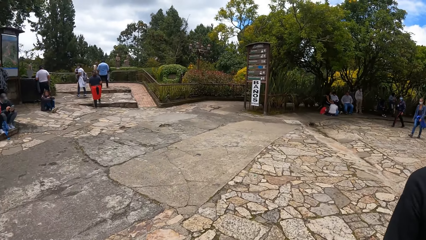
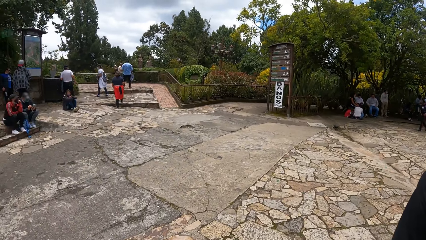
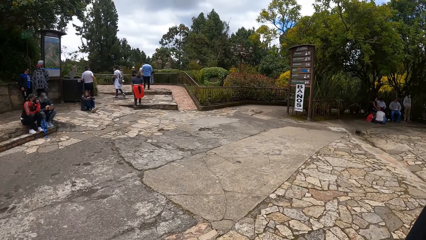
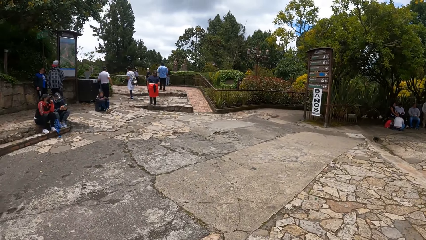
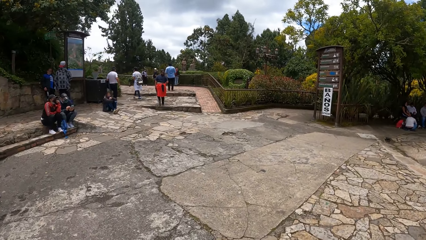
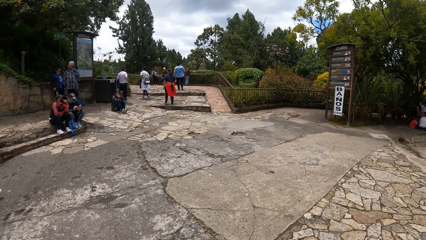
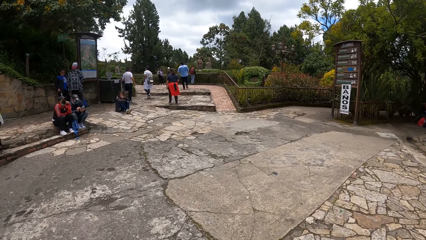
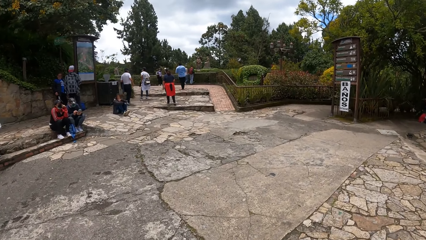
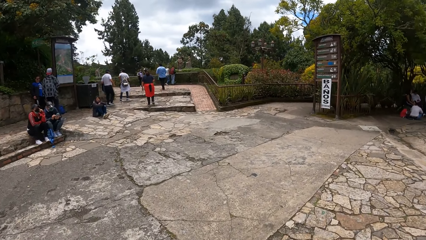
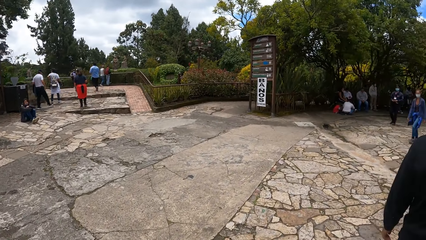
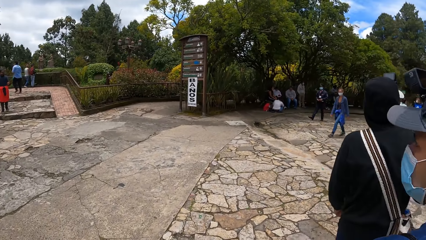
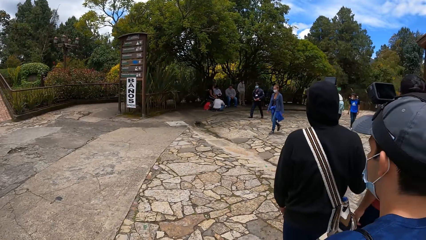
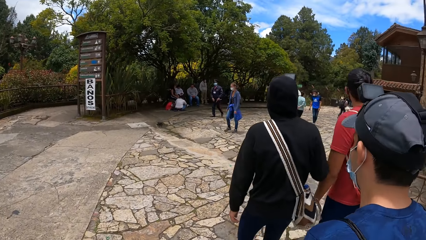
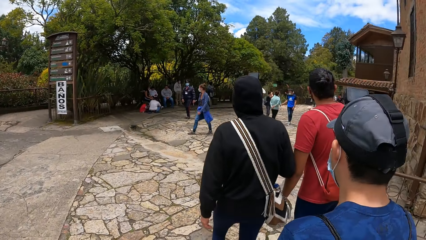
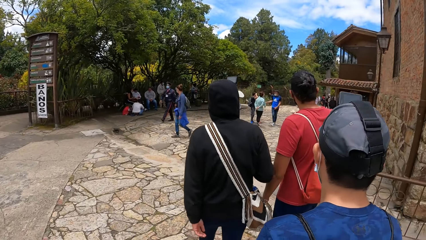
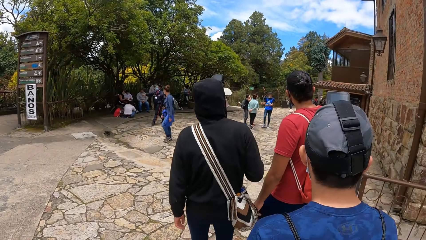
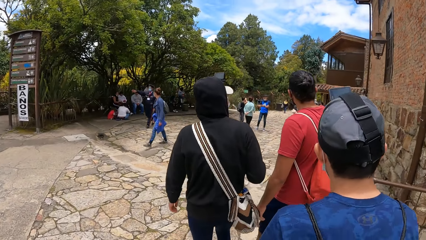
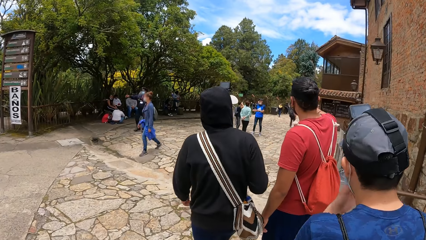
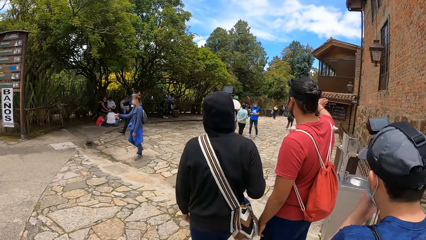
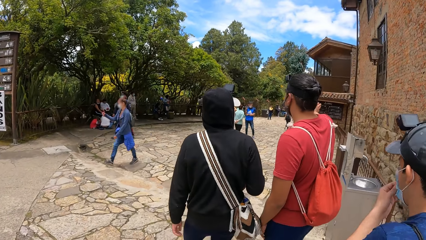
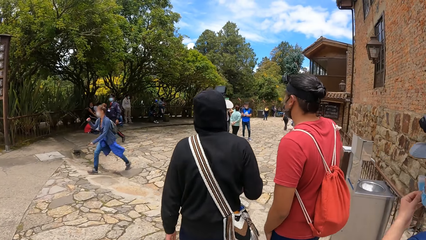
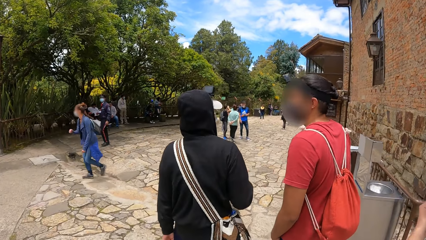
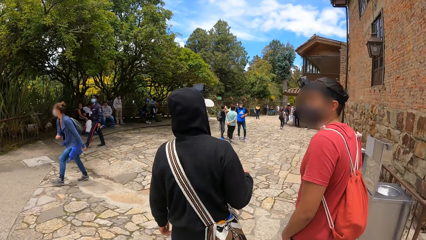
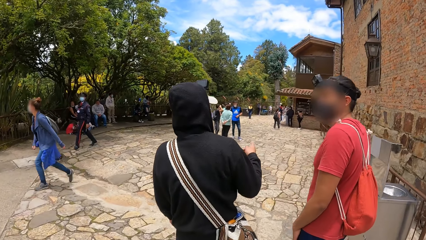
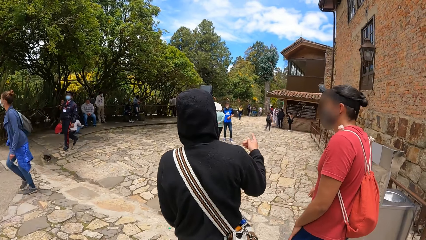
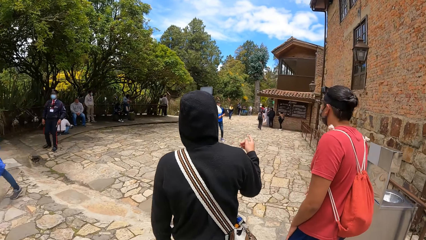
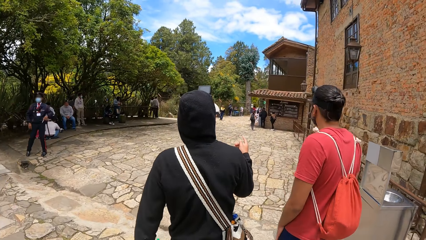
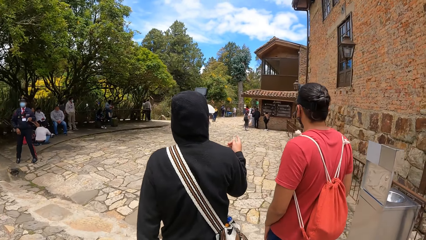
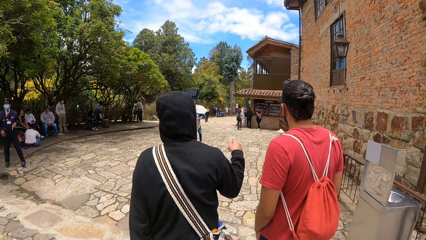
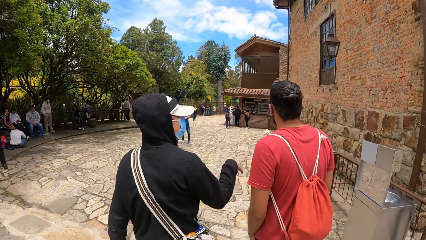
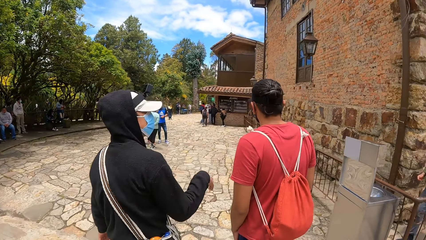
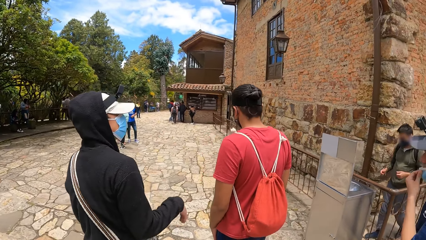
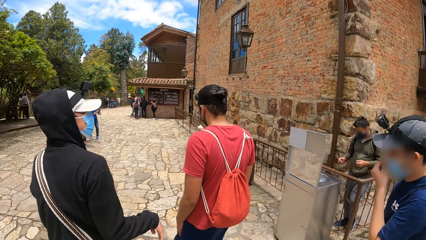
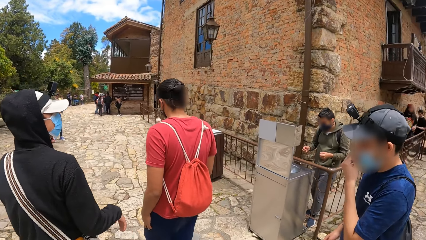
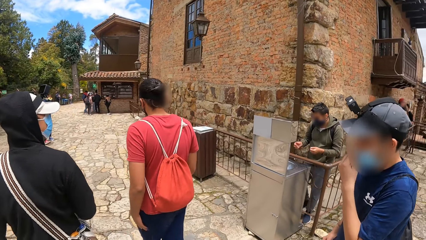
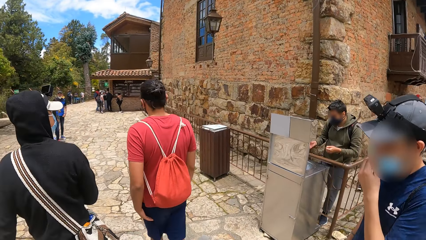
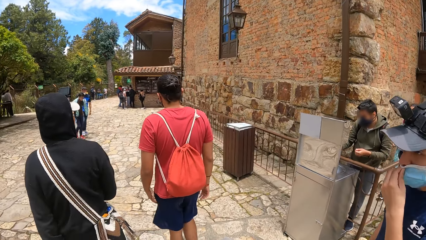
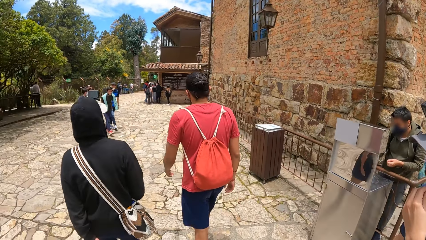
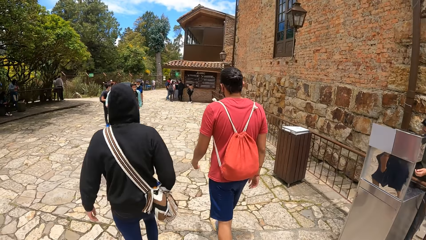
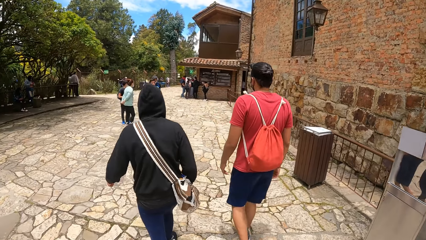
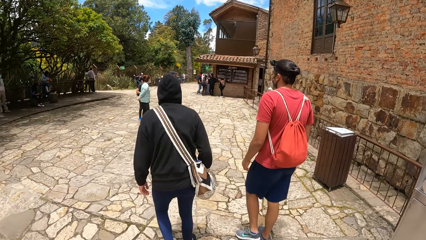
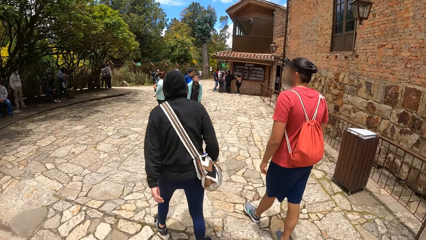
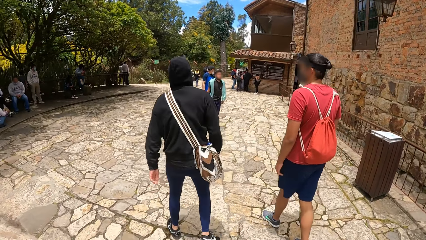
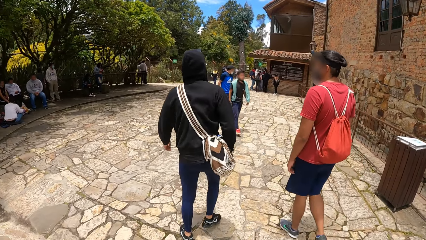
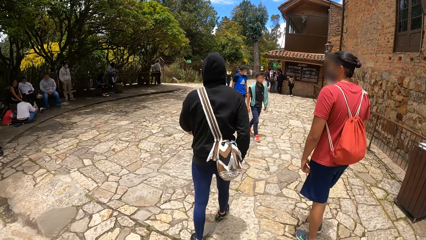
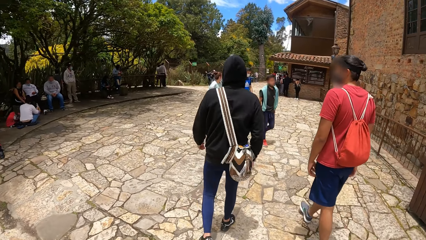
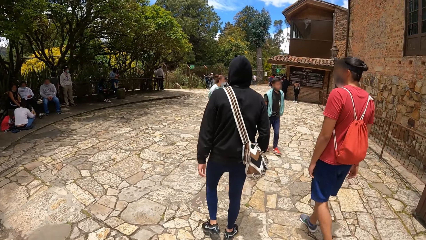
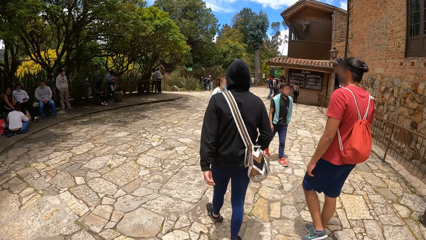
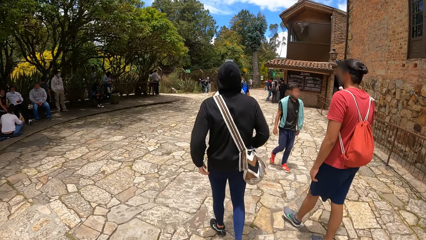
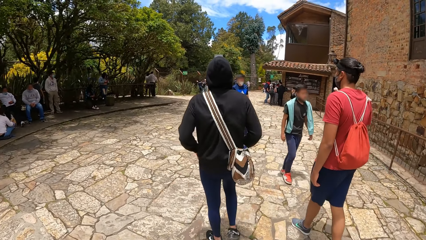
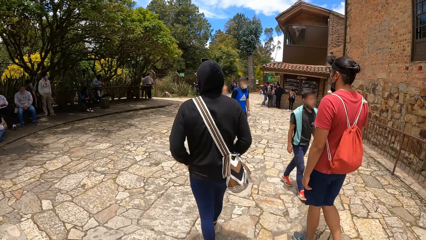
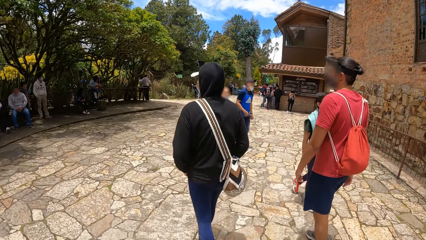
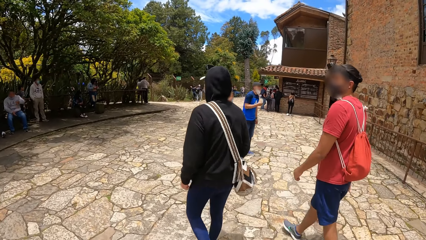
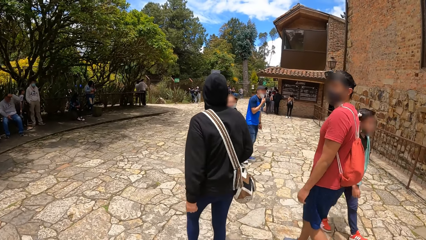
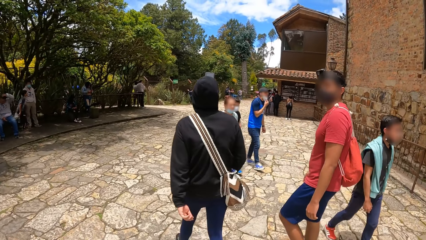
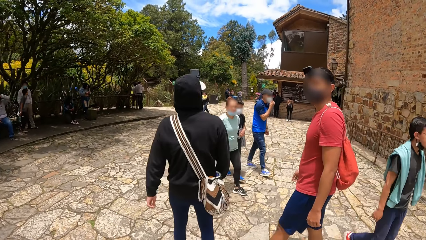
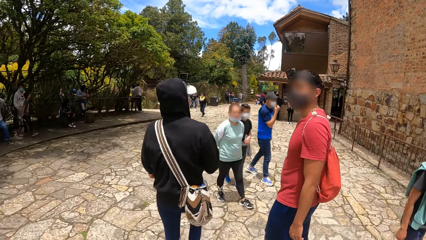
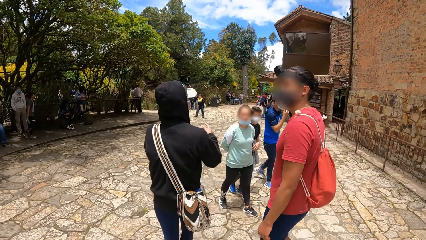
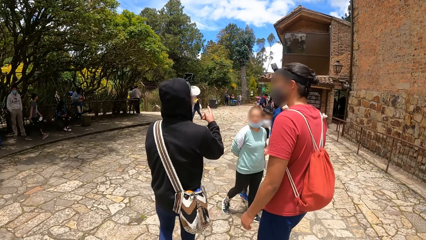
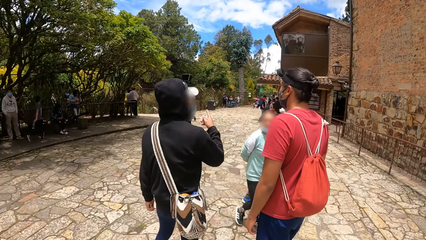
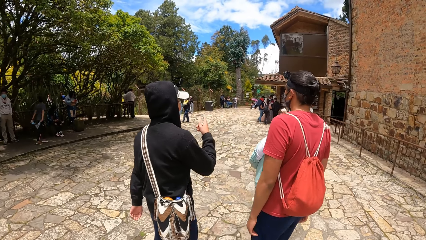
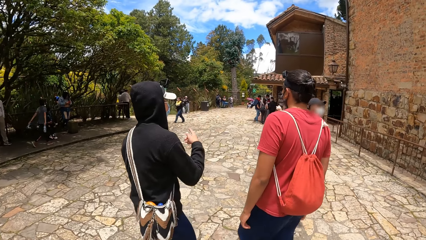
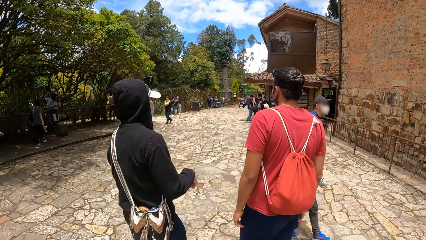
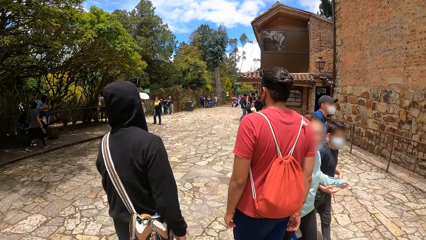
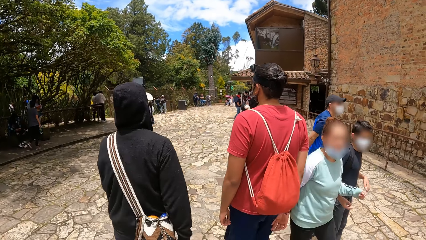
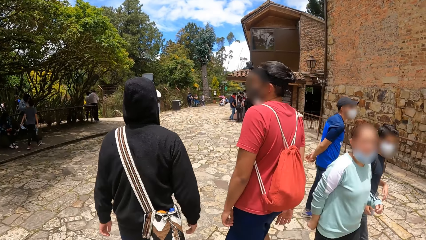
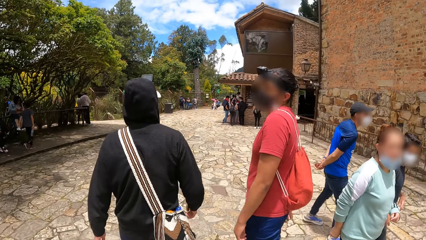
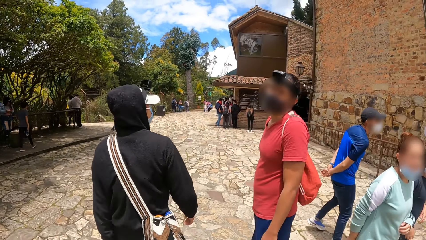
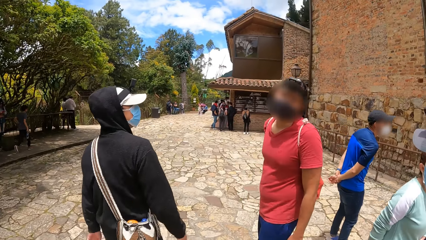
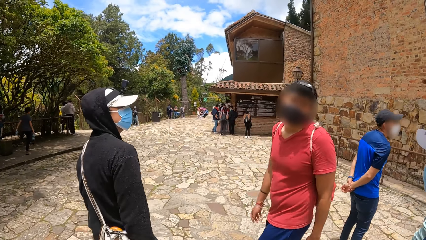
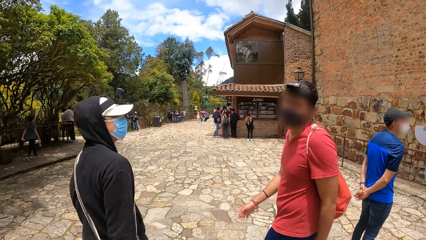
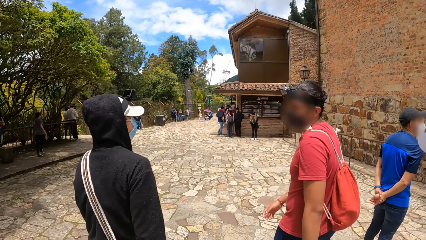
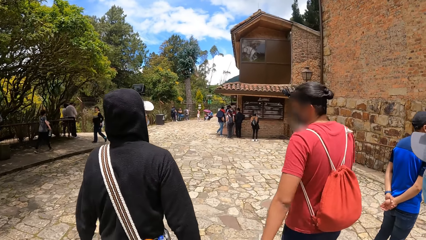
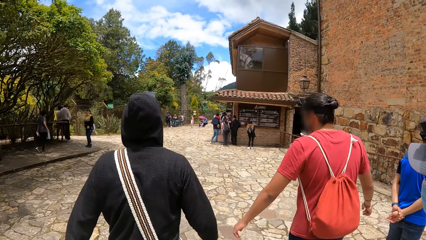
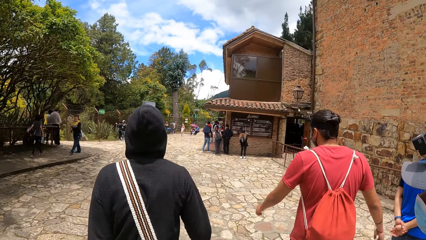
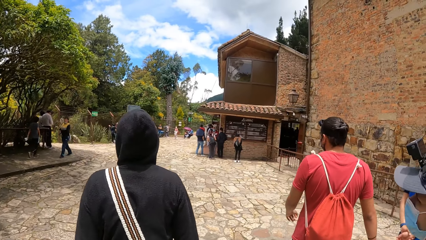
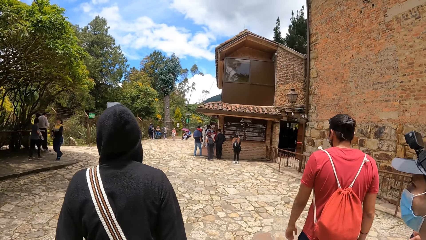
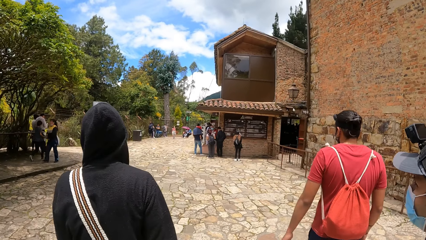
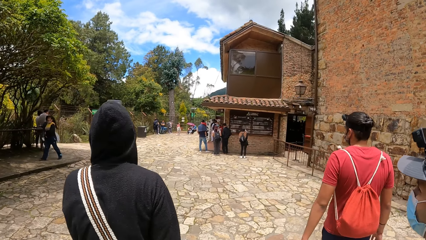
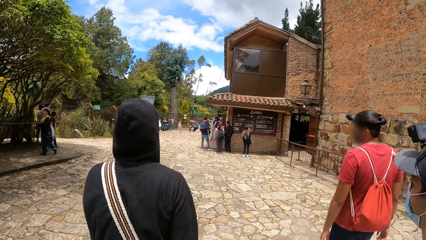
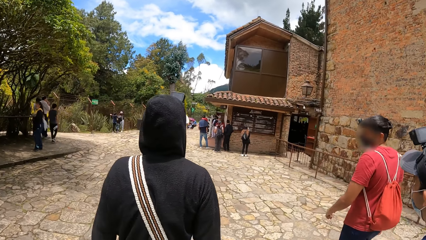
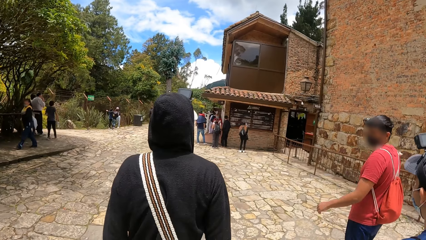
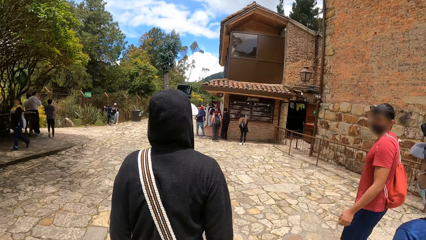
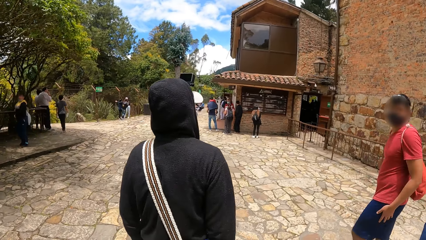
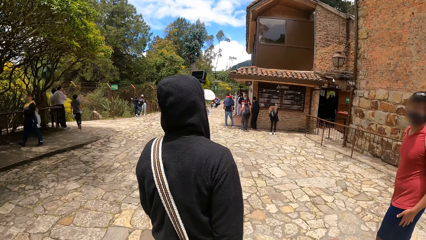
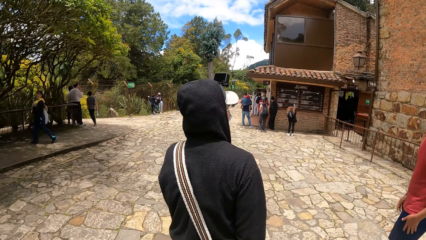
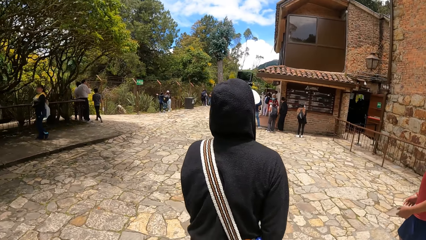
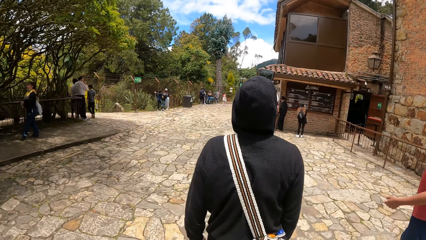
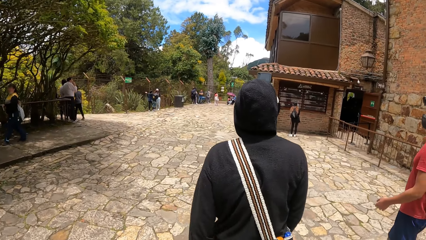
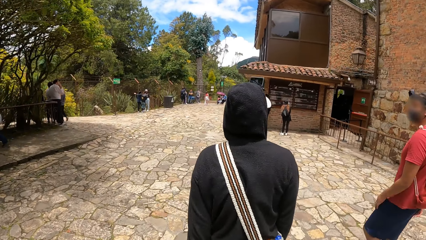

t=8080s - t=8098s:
A man walks on the road. Another man points with his right hand. The first man touches the face mask on his face with his left hand. A third man interacts with the second man and points with his right hand. The third man looks aside. The first man adjusts the mask with the left hand. The first man, the second man and the third man walk on a path. The second man turns and looks aside. The third man interacts with the second man and points with his right hand. The second man turns back, looks back, turns and turns back. The first man, the second man and the third man walk on a path. The second man turns.
